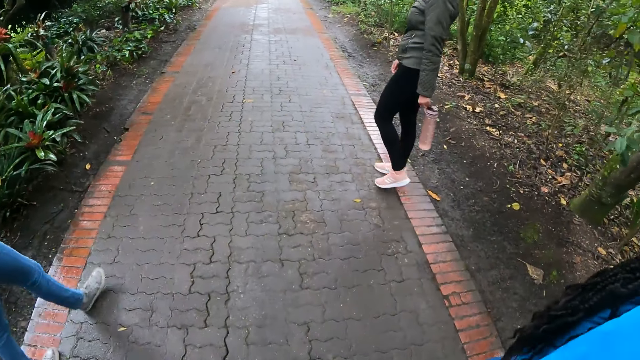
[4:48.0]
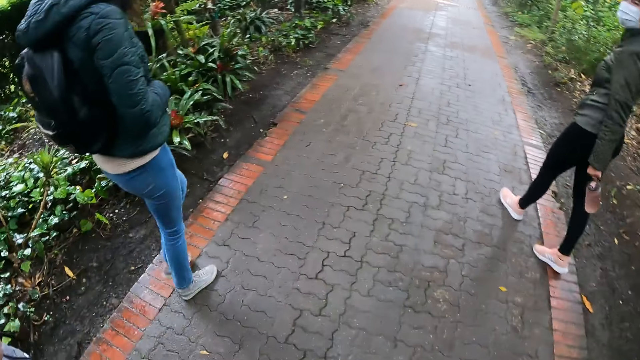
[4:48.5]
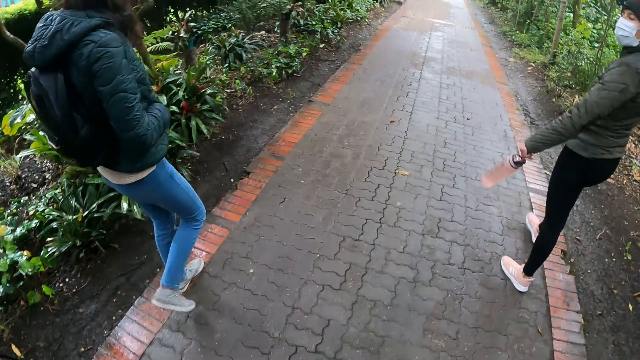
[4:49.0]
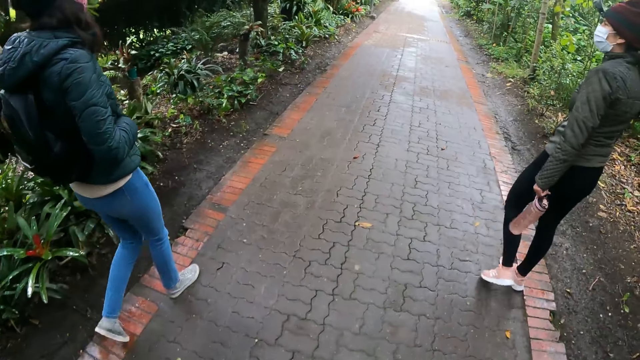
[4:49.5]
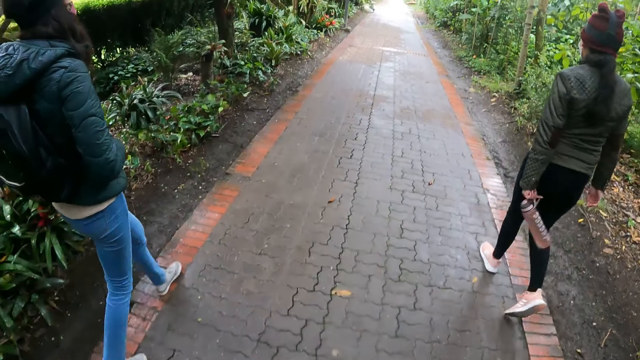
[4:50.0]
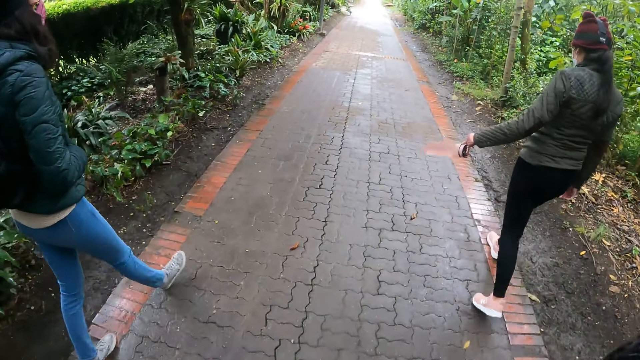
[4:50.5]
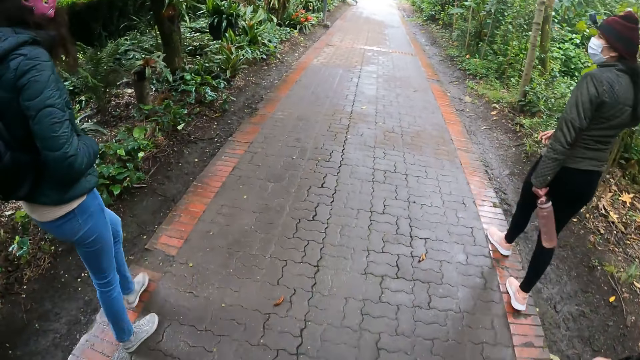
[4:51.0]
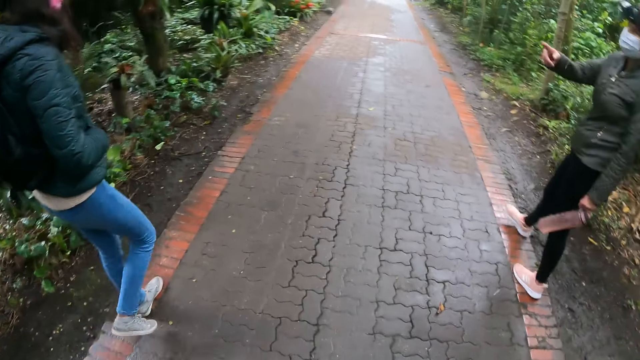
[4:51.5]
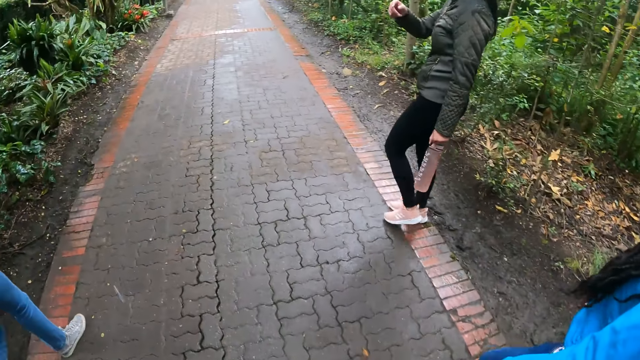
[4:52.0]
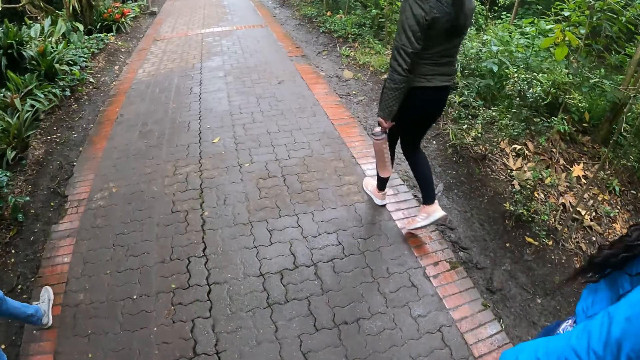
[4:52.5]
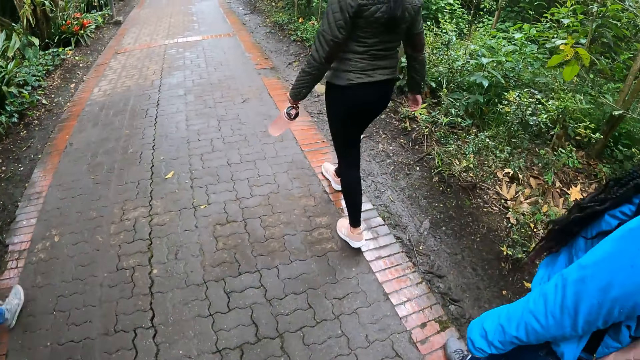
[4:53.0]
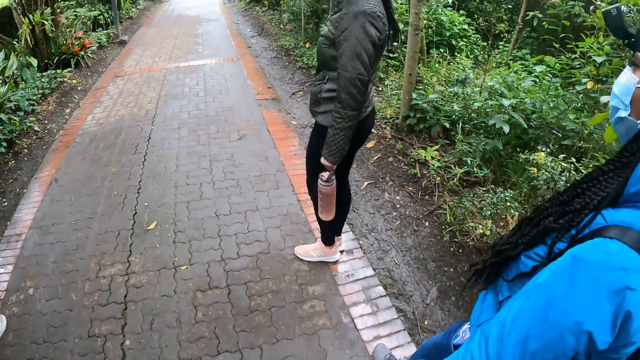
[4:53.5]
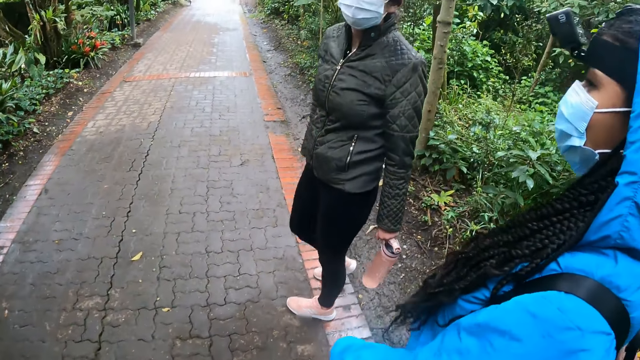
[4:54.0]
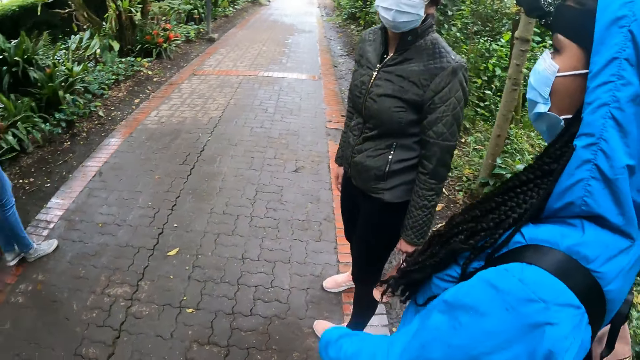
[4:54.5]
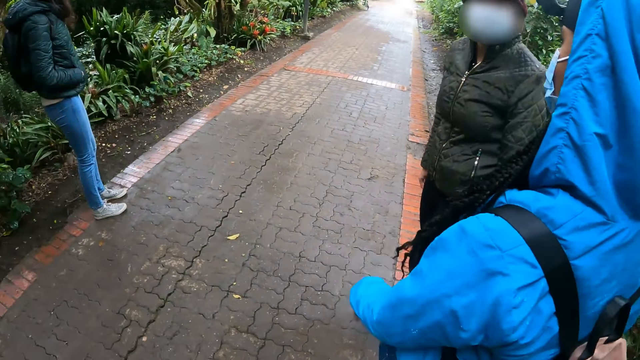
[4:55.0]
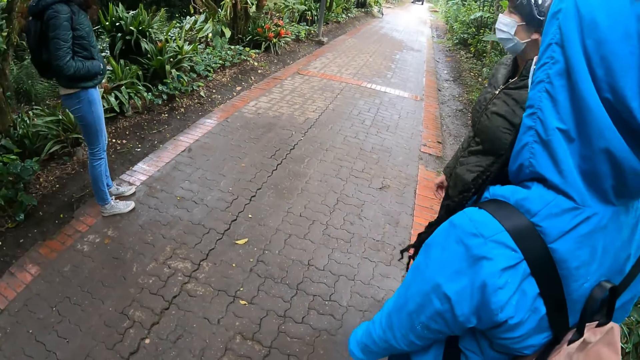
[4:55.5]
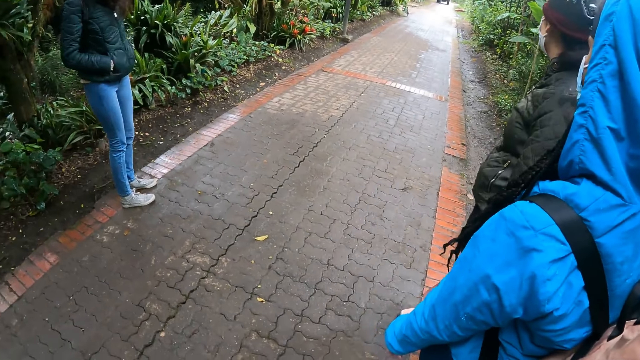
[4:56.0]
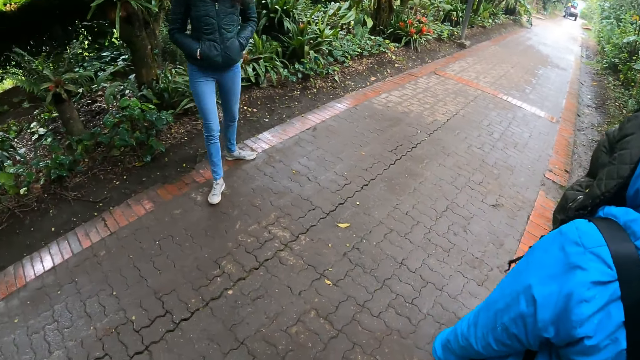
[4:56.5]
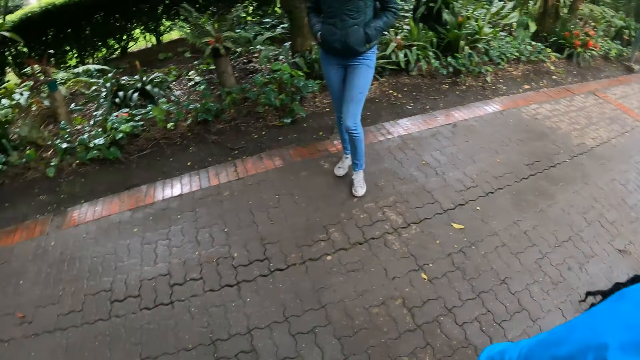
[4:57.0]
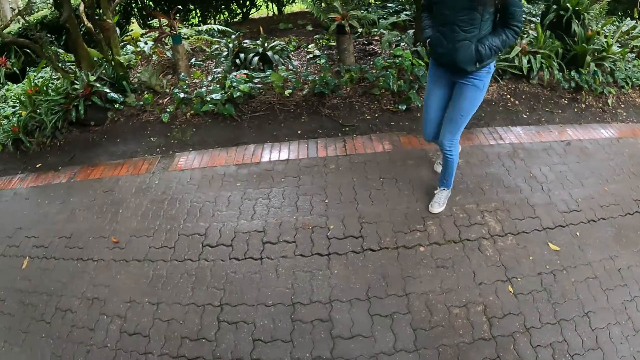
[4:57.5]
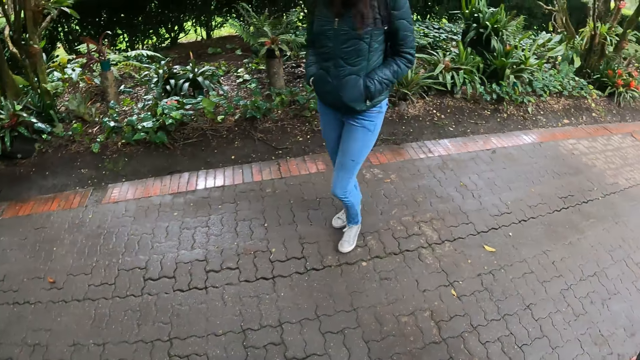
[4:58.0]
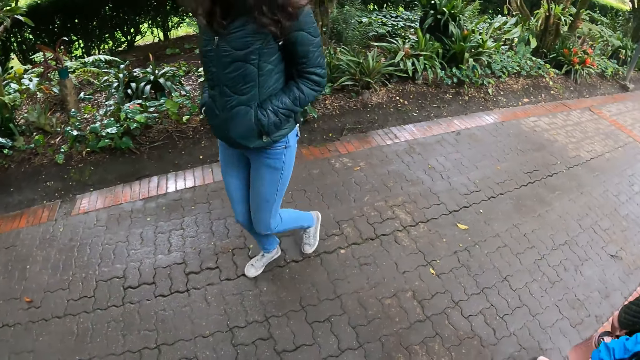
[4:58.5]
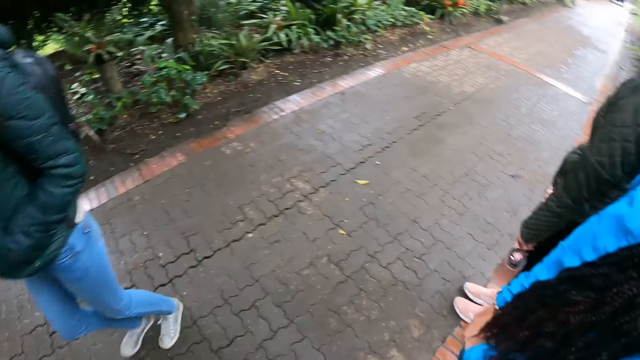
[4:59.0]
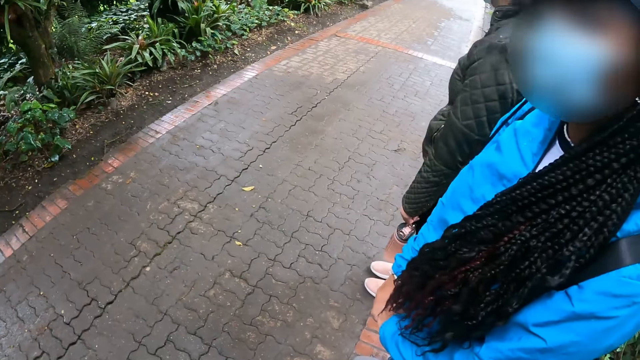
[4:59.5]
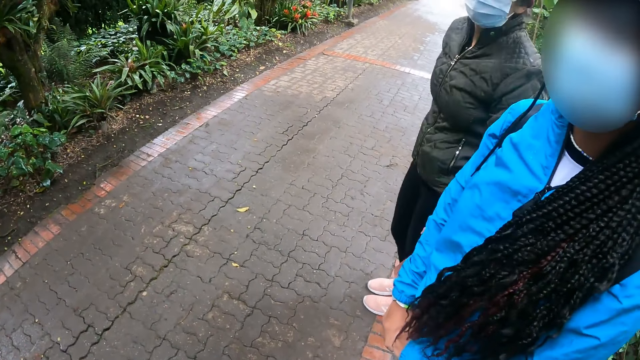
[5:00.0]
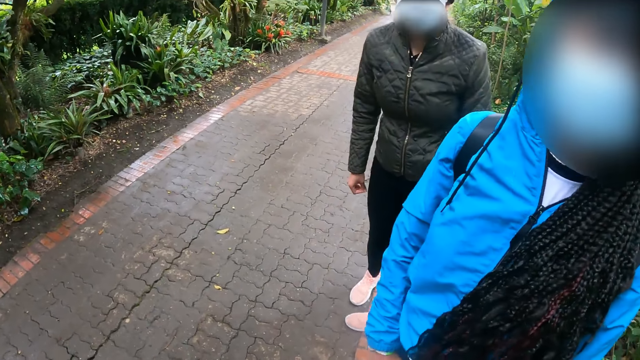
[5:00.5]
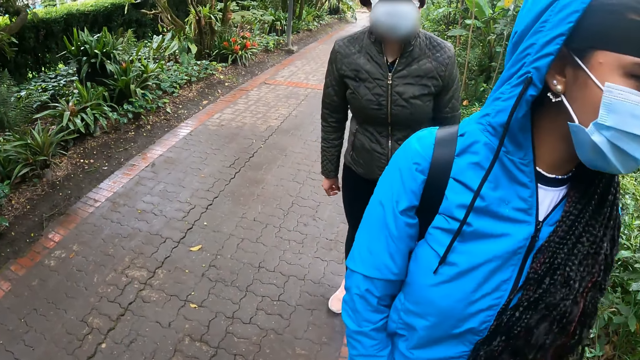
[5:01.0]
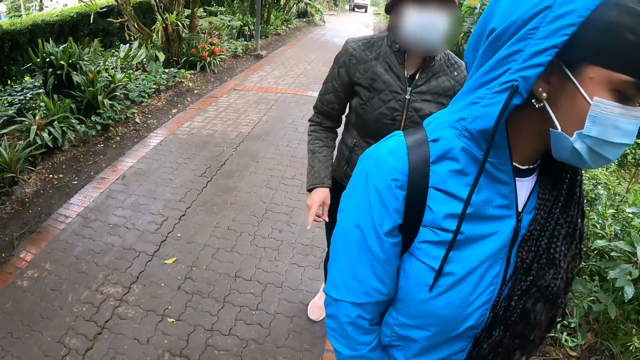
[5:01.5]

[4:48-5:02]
A lady points a finger. The lady drops her hand. The camera wearer walks along the walkway with a woman, another woman and a third woman. Another lady stretches her hand. The other lady drops her hand. The camera wearer looks around. A third lady runs.

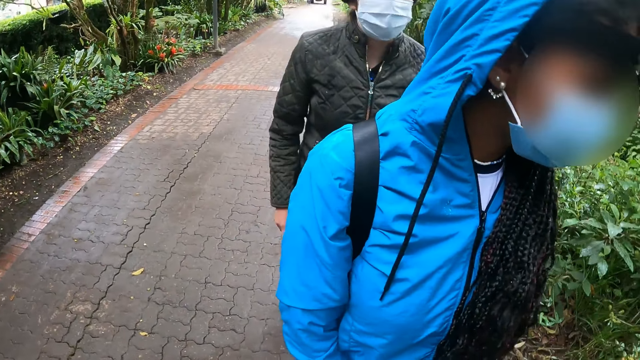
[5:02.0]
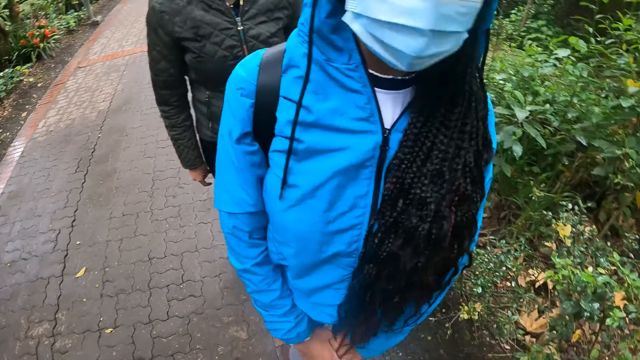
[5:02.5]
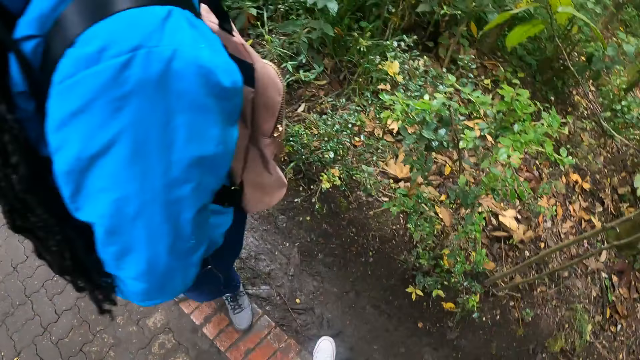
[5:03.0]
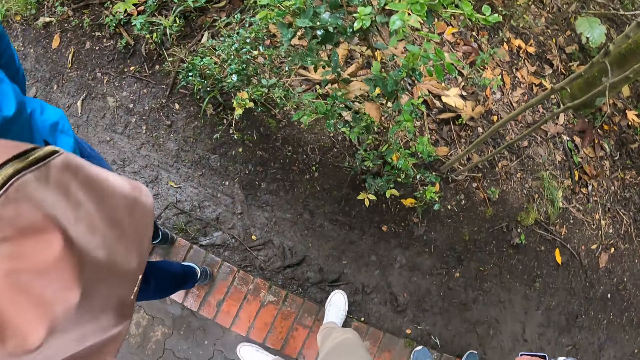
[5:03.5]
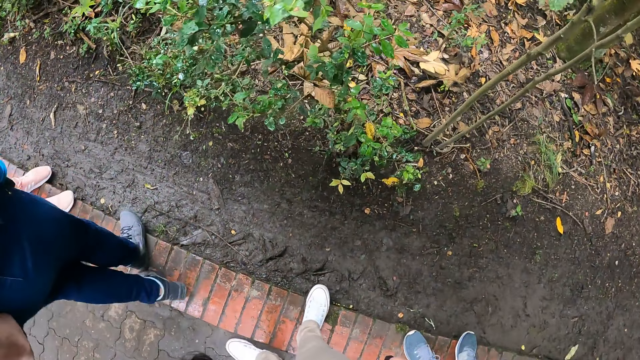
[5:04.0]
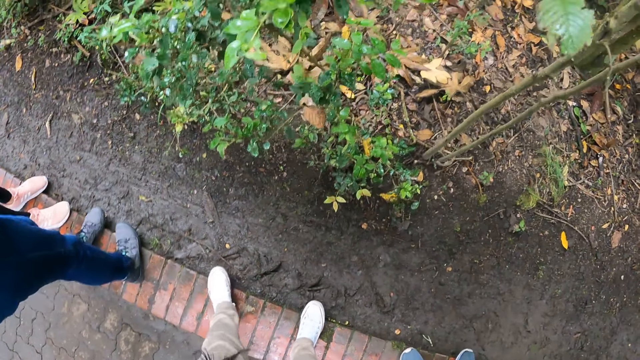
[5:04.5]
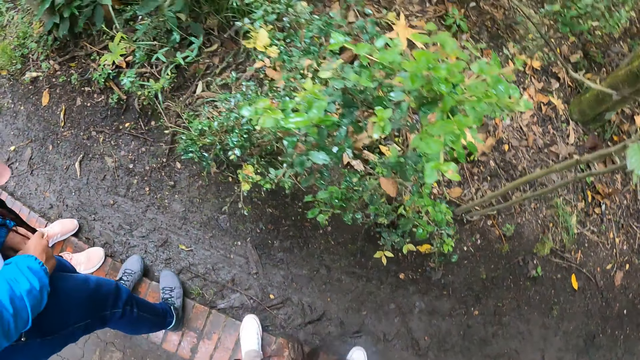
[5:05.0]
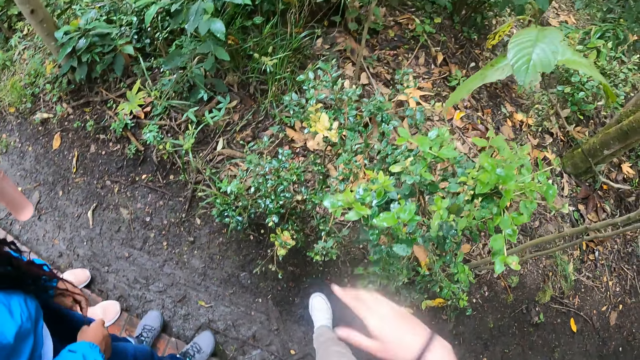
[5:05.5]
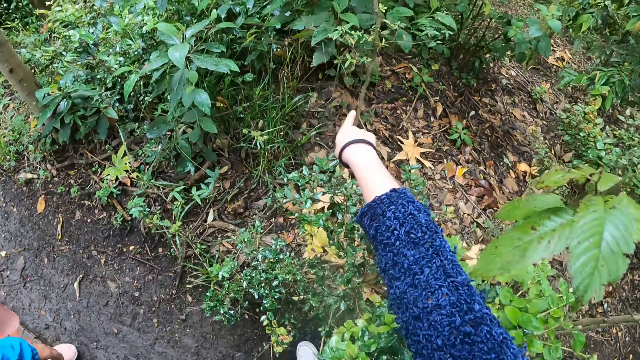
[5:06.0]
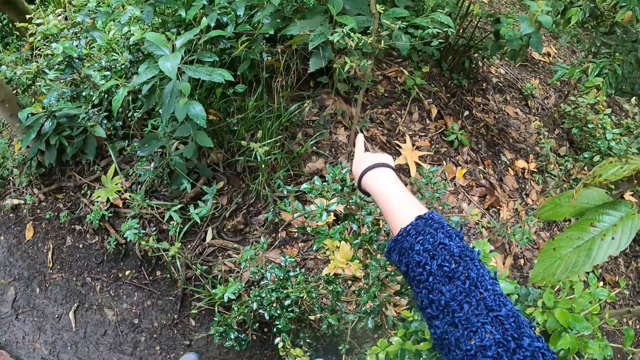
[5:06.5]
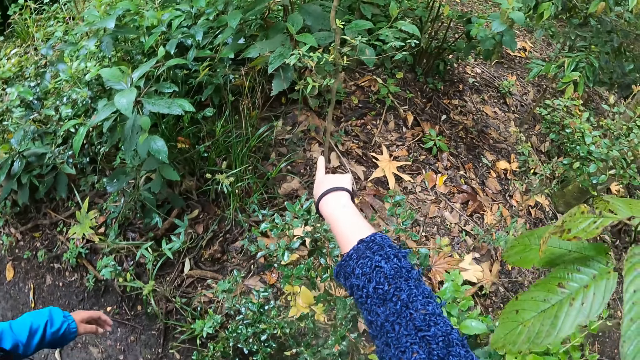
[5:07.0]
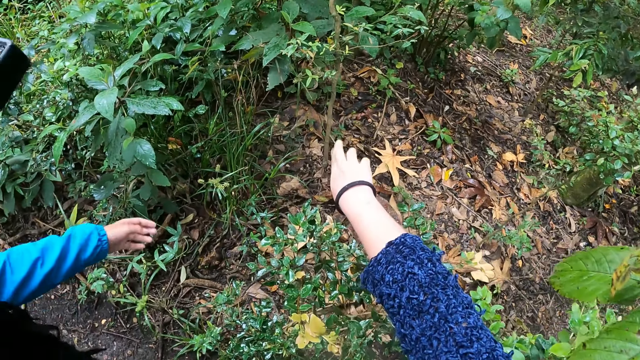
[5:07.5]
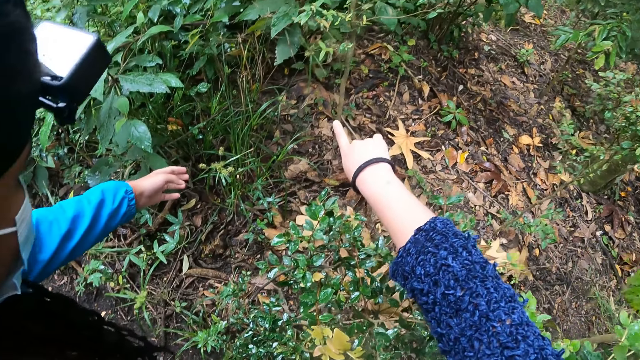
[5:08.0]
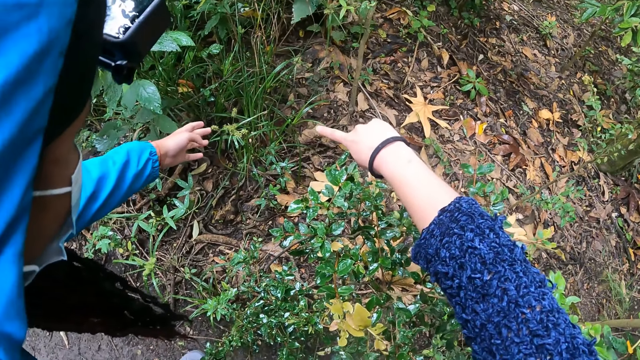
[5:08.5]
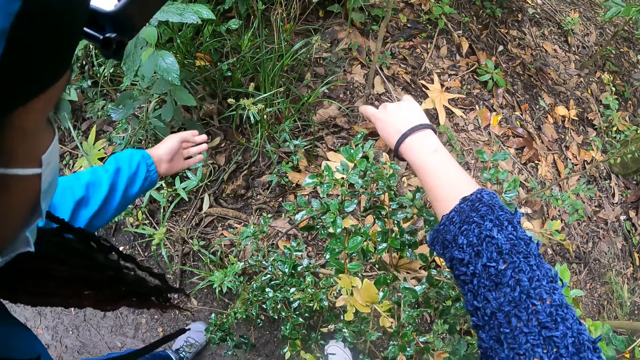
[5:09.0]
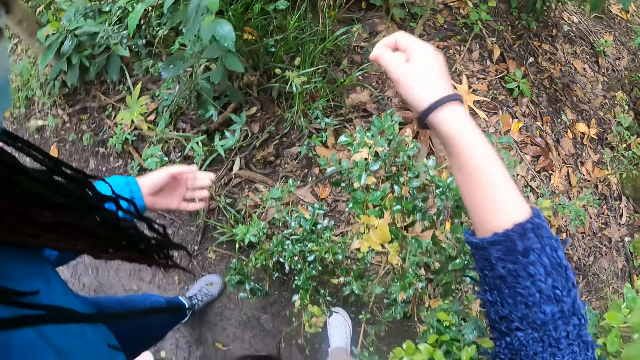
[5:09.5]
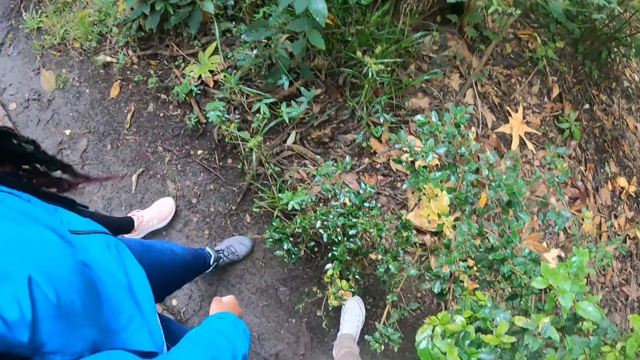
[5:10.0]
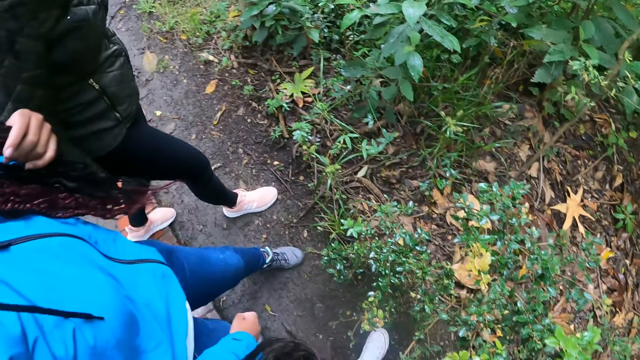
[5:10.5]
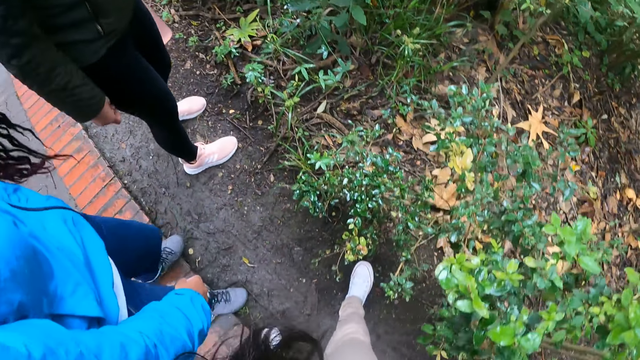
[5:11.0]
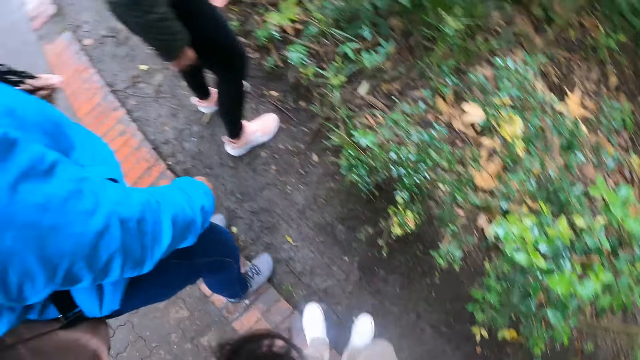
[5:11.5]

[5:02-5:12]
The camera wearer looks around. They interact with a woman and another woman. They point a finger. A lady stretches her hand. The camera wearer returns back their hand. The lady holds her hair.
